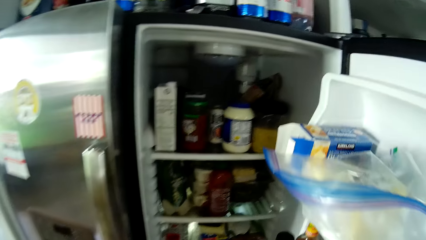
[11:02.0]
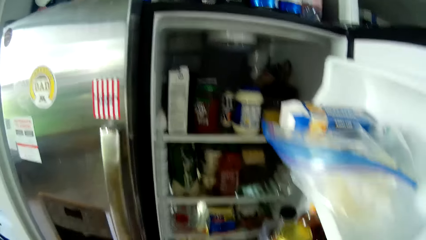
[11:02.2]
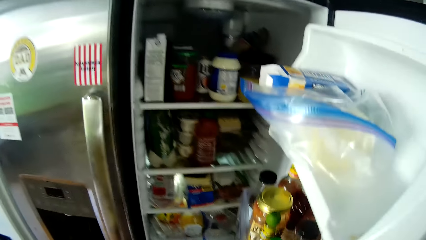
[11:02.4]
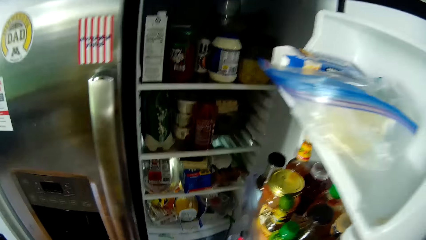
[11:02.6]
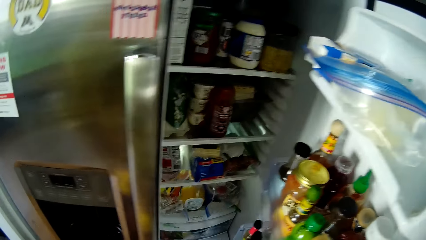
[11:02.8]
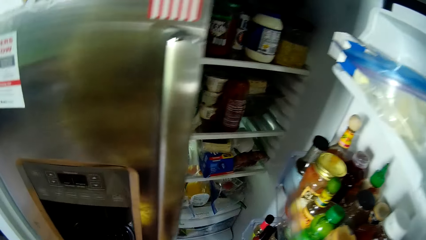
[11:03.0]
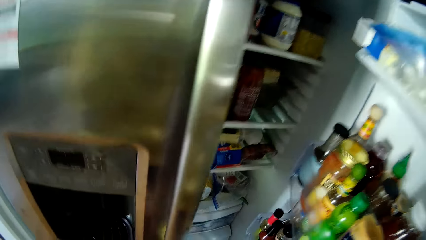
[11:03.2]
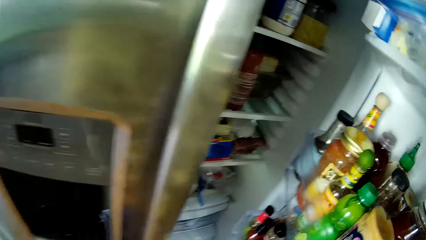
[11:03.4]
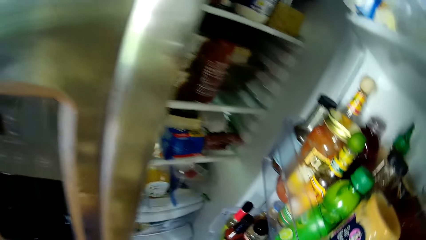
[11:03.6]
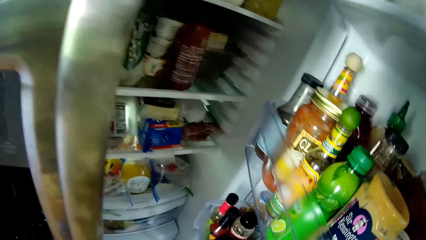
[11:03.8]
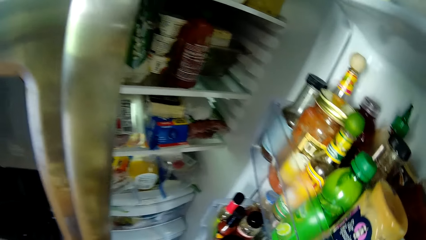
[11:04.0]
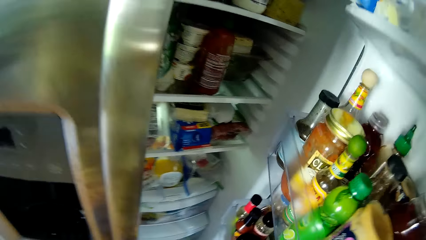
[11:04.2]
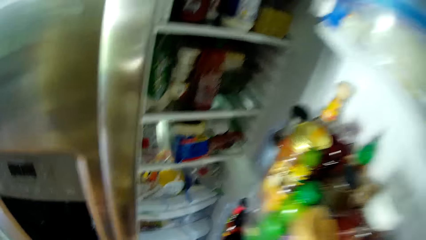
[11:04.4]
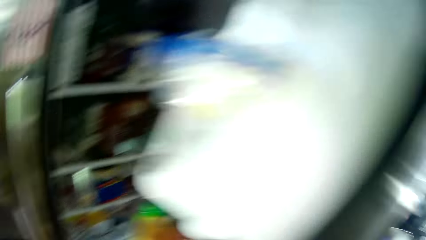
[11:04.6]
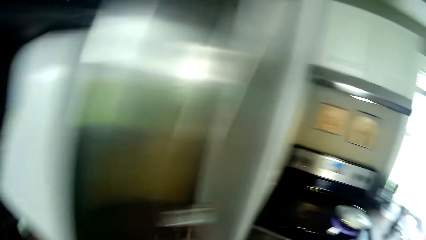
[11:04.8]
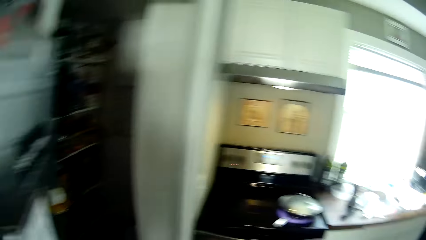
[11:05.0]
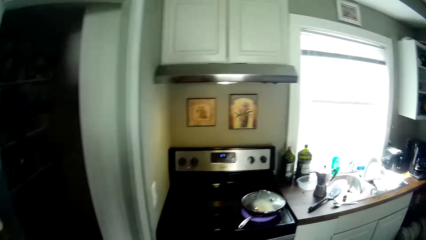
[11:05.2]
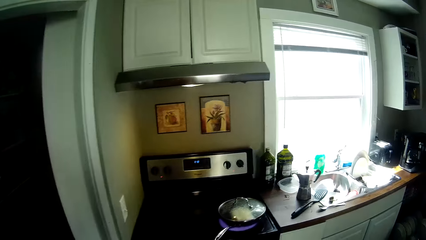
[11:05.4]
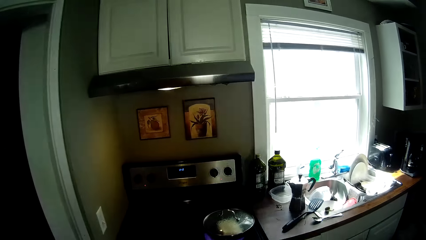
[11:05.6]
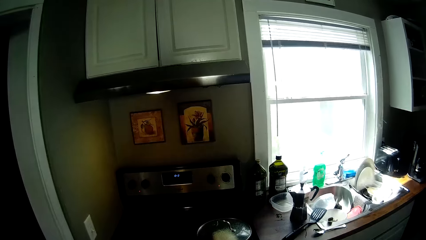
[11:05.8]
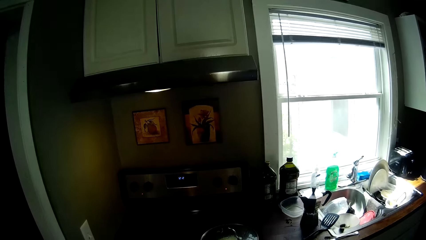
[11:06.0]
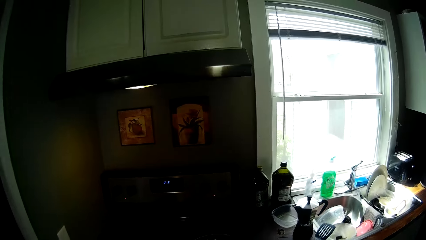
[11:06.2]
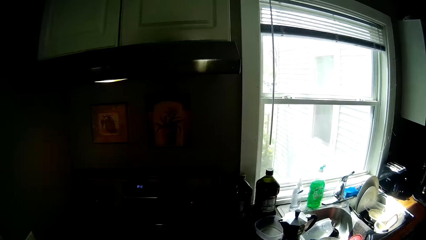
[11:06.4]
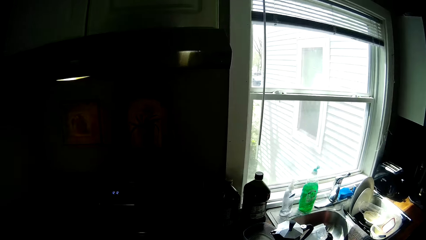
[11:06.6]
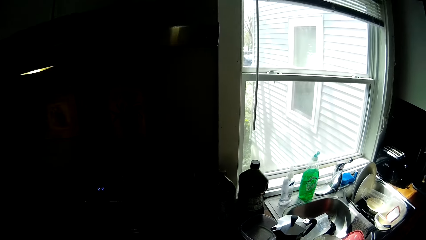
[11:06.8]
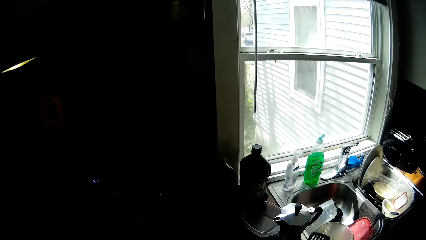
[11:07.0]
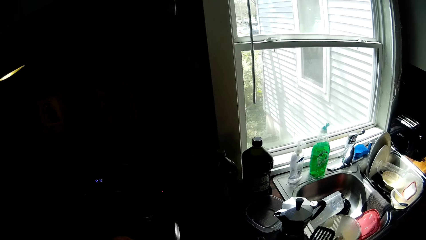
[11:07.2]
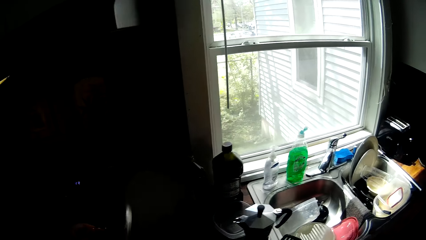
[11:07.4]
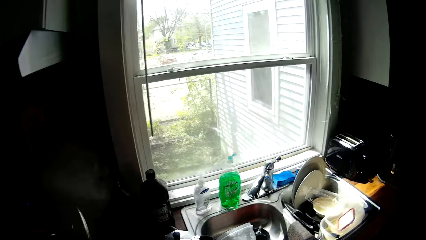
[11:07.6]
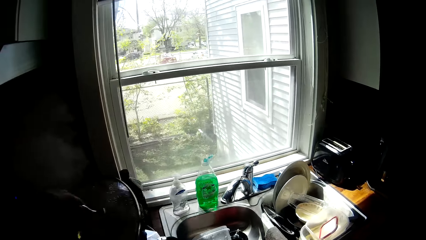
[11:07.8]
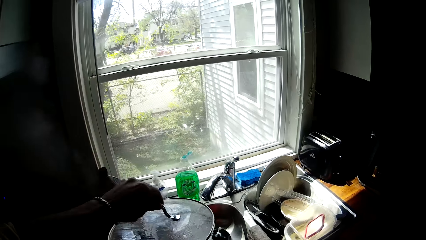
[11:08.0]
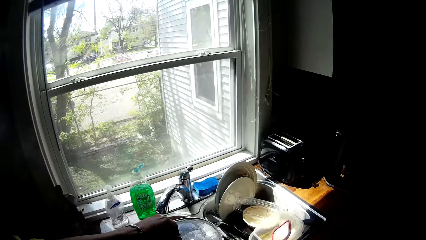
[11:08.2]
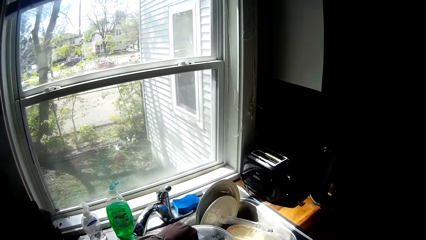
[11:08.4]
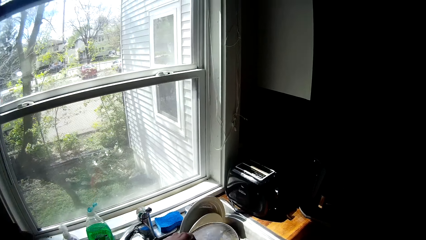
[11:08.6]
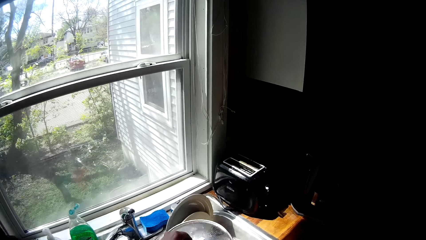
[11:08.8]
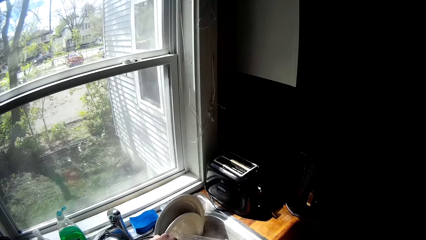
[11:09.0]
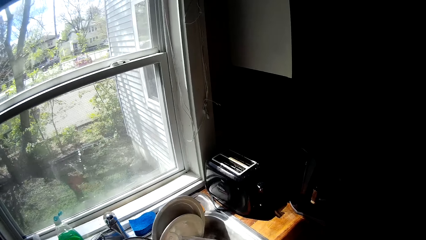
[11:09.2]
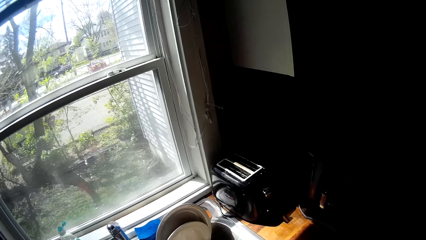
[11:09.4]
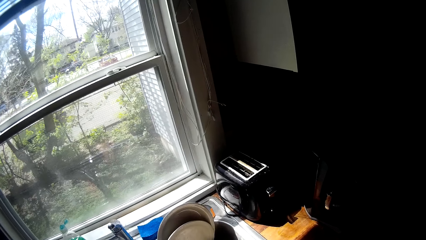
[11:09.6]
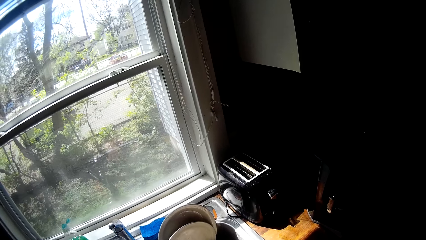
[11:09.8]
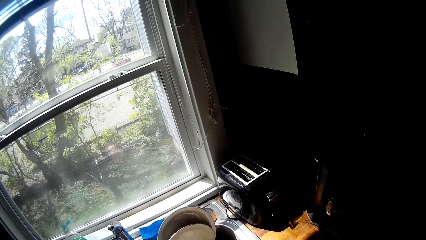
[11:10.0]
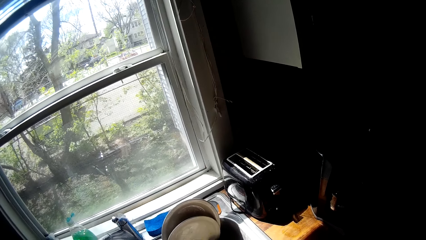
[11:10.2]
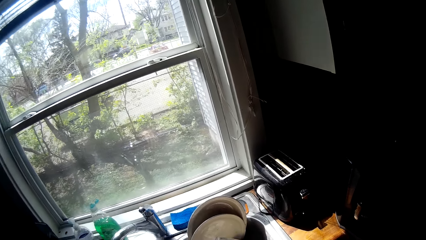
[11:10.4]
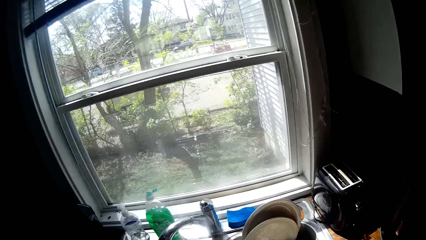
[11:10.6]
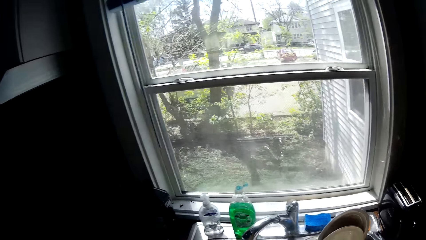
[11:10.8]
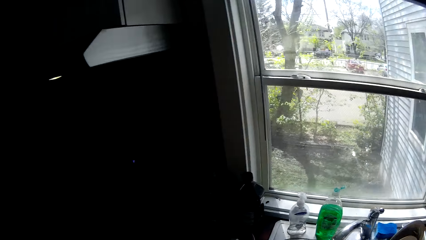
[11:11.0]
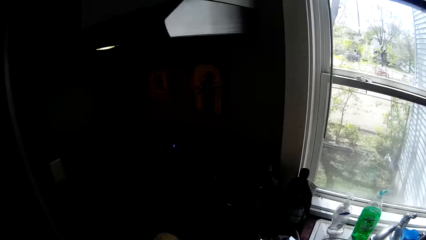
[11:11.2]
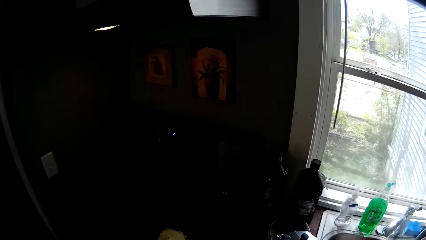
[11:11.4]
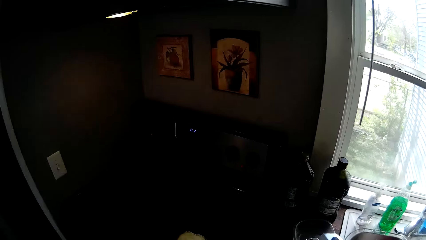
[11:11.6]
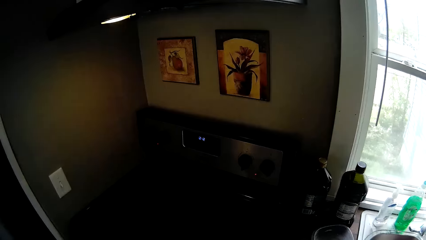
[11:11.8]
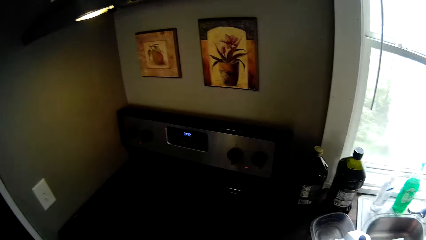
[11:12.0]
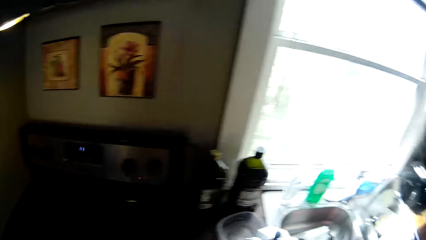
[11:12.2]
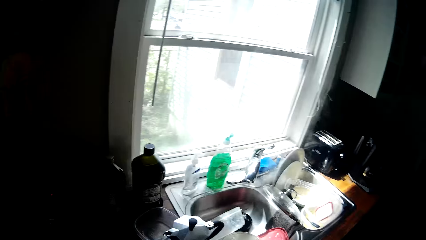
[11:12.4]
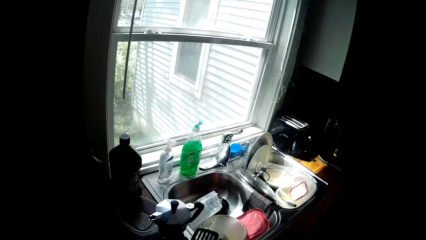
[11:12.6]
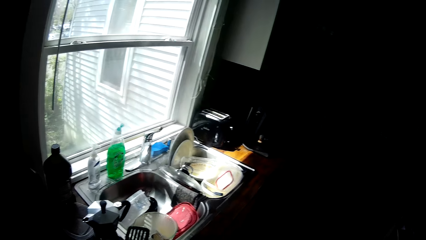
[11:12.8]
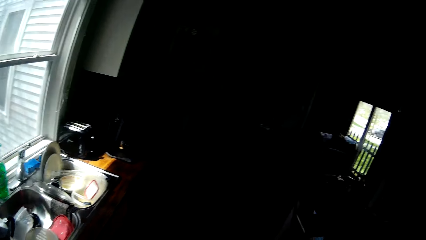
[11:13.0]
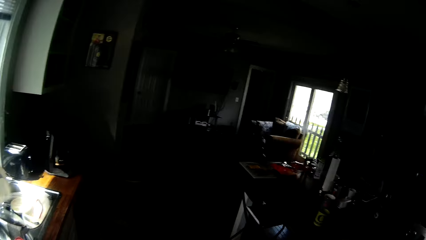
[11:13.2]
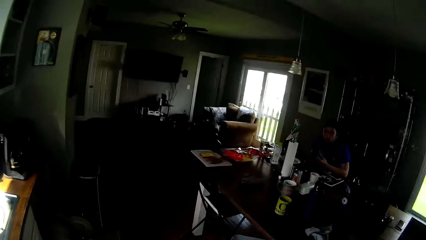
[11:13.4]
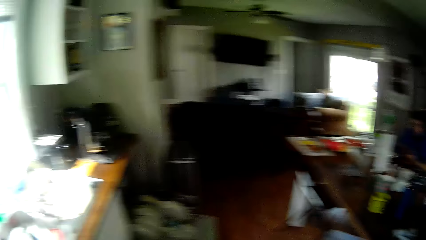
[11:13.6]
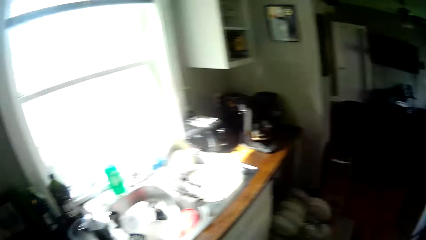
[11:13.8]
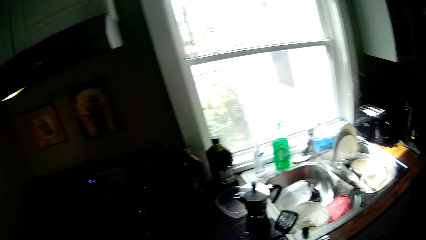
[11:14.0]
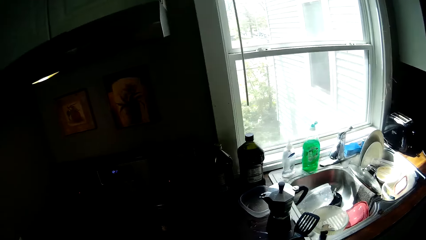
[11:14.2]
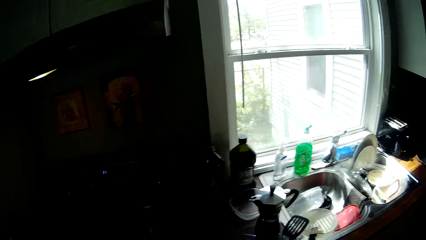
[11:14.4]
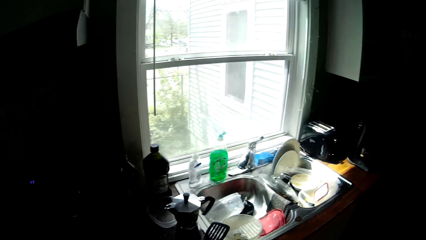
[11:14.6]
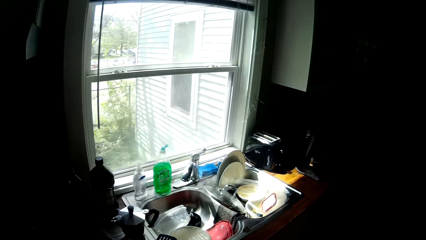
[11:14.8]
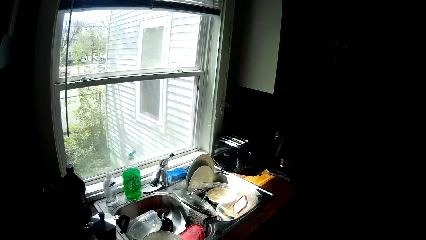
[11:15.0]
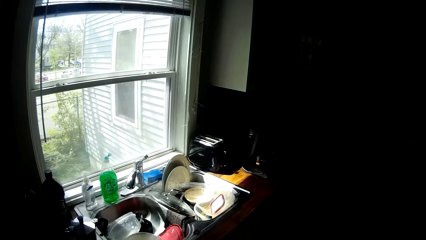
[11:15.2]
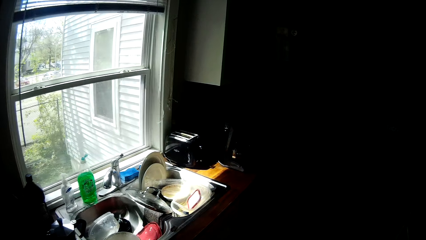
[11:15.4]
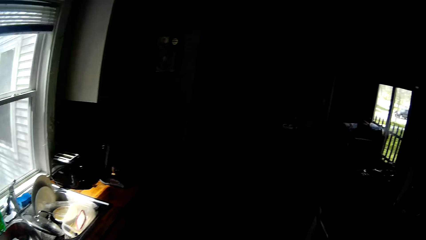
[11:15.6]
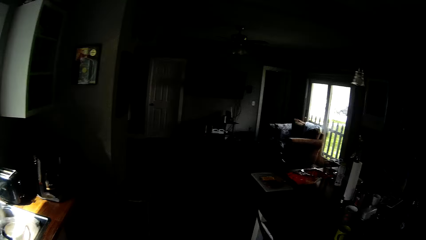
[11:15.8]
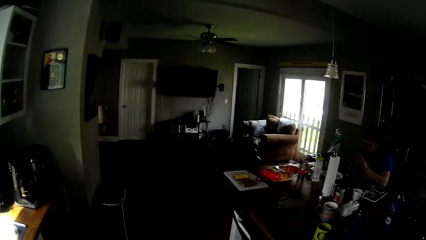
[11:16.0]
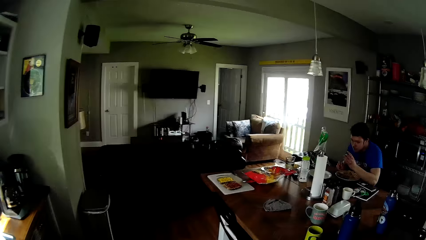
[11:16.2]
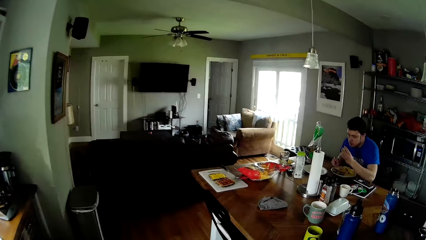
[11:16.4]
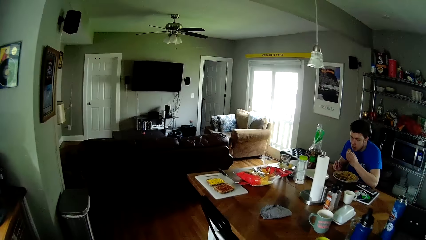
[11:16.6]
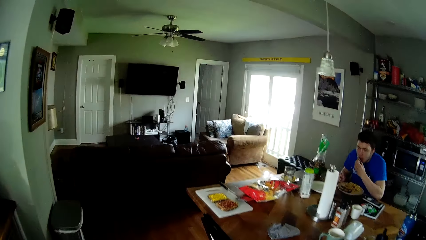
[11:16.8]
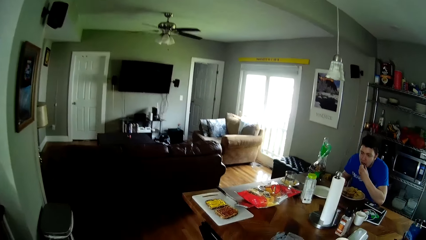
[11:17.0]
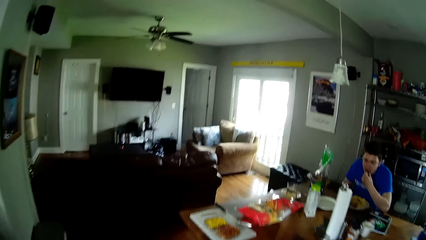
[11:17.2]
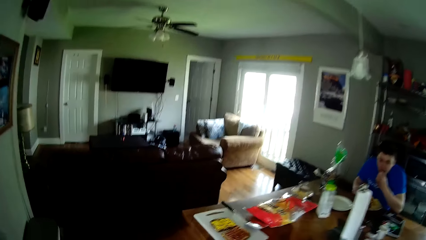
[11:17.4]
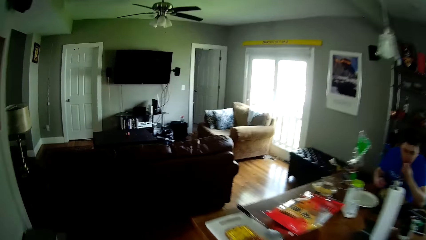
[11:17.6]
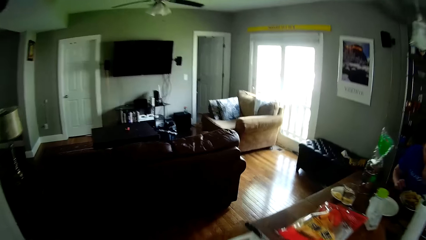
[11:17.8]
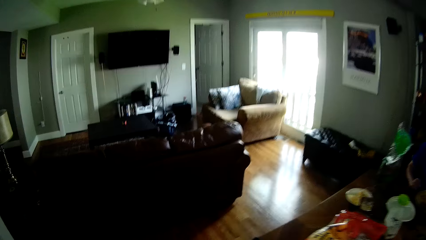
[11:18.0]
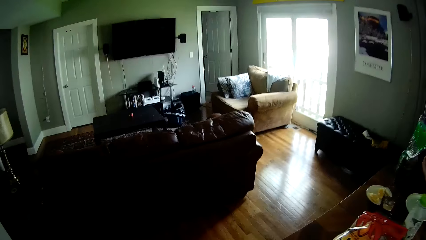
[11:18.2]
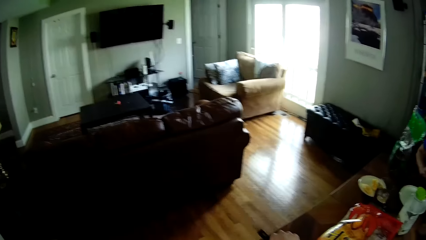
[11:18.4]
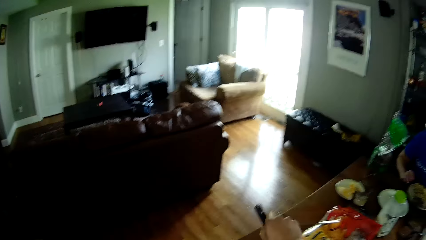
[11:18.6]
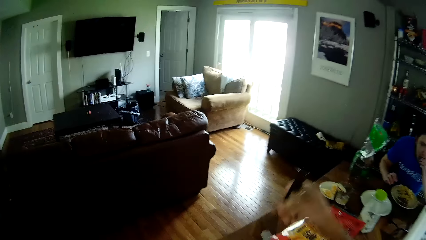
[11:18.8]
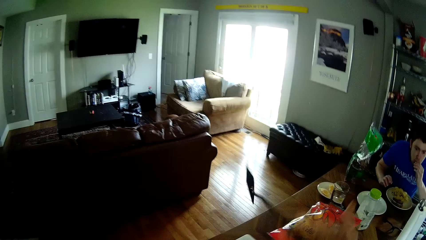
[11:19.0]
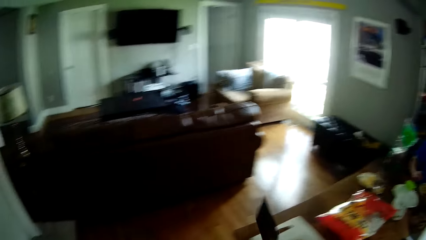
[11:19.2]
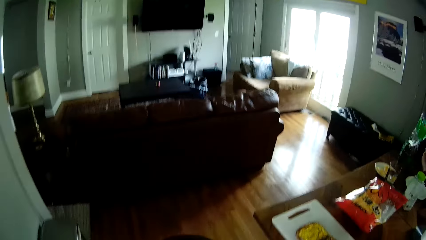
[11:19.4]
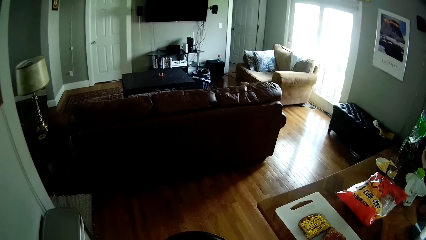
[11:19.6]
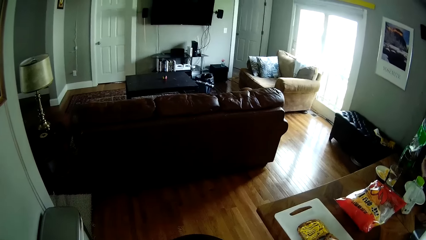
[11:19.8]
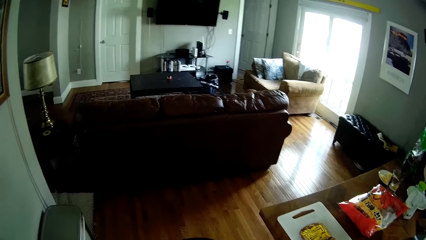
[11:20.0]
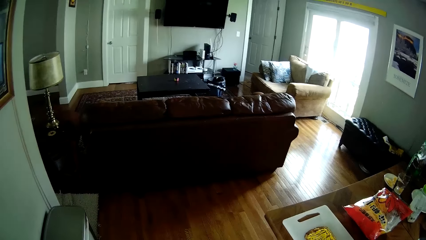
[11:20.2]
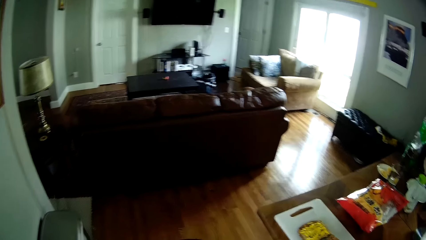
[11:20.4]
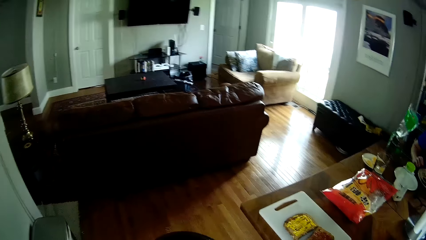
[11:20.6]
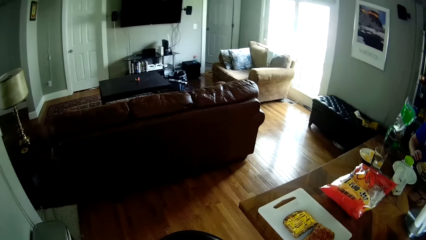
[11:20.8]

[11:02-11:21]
The camera wearer closes the fridge with his right hand. He picks up a pot cover with his left hand. He places the pot cover in his left hand in a sink. He looks around. He walks. He picks up a cooking spoon from the table with his right hand. He puts food on a plate.
